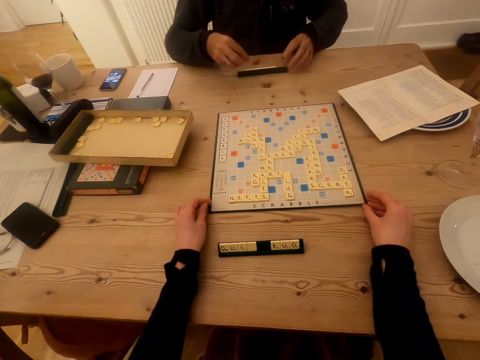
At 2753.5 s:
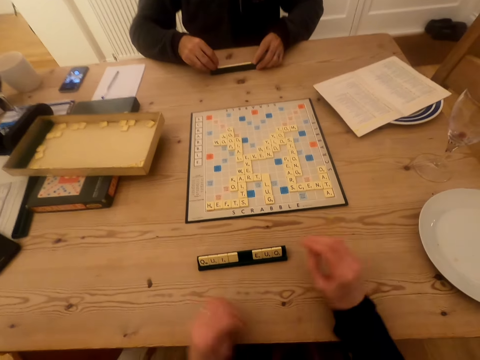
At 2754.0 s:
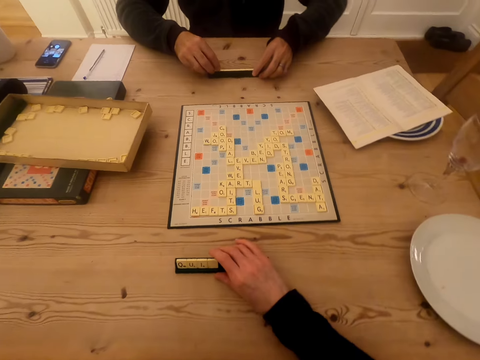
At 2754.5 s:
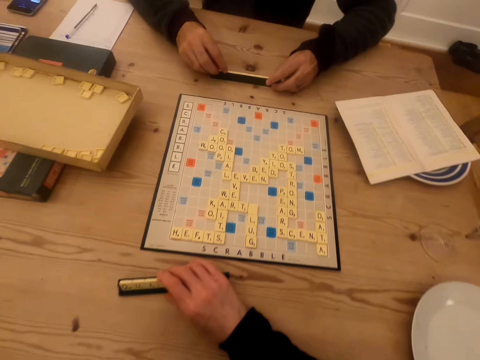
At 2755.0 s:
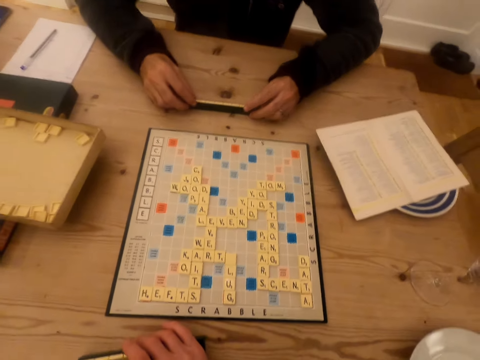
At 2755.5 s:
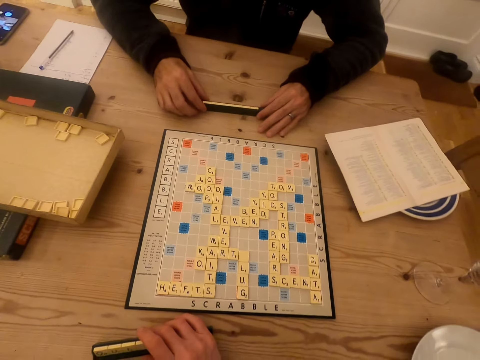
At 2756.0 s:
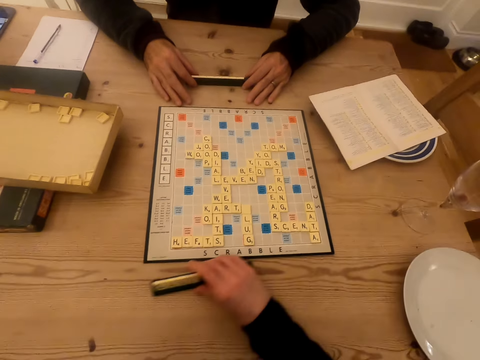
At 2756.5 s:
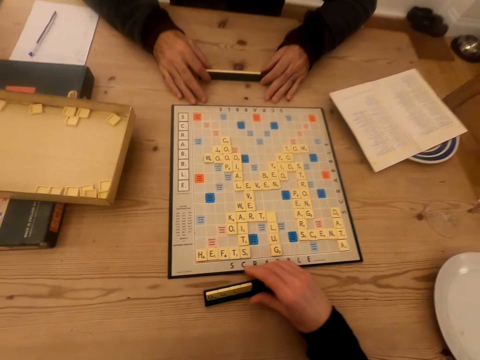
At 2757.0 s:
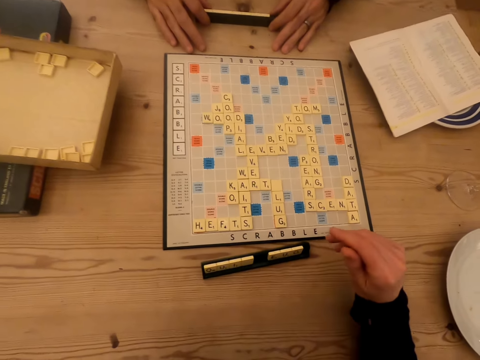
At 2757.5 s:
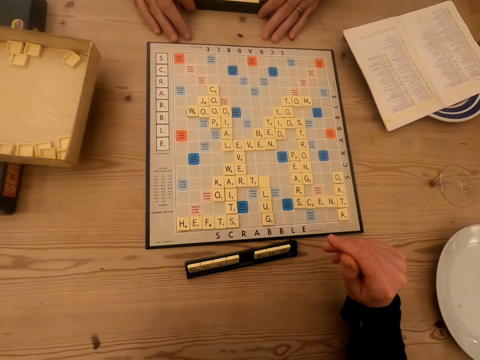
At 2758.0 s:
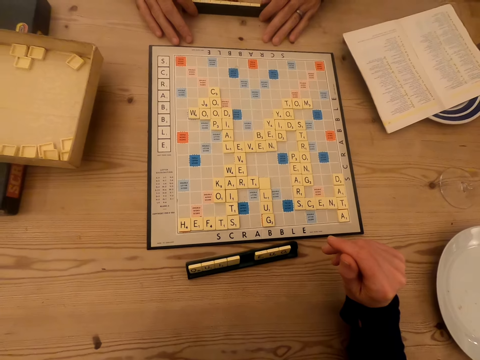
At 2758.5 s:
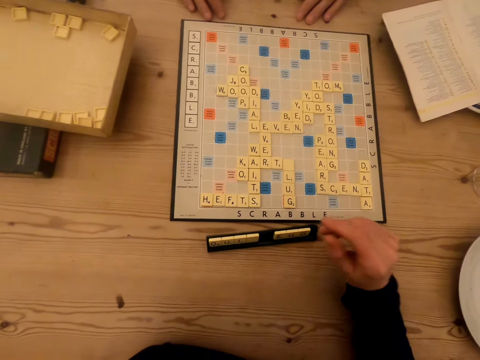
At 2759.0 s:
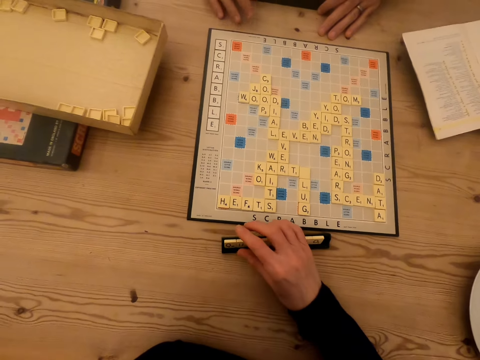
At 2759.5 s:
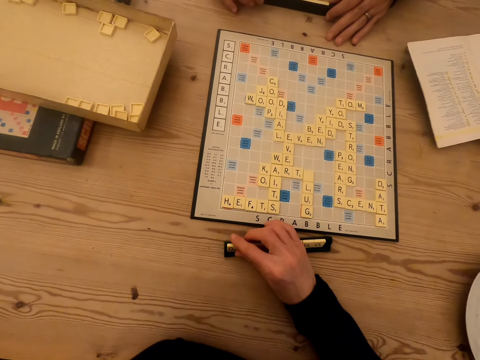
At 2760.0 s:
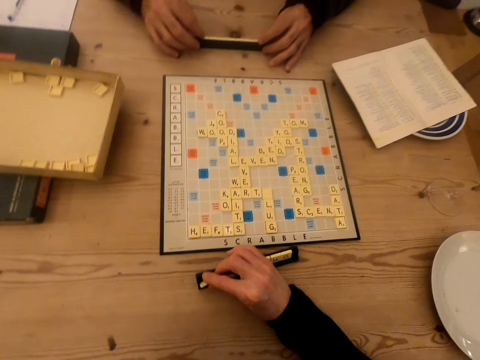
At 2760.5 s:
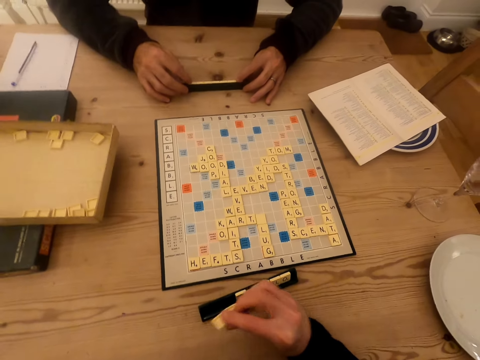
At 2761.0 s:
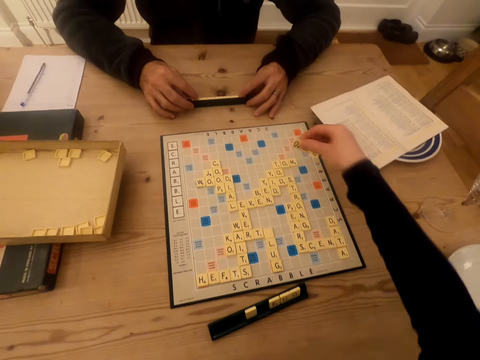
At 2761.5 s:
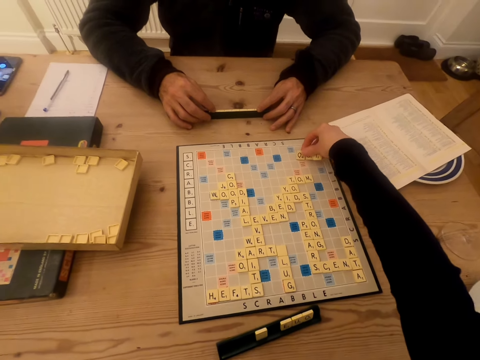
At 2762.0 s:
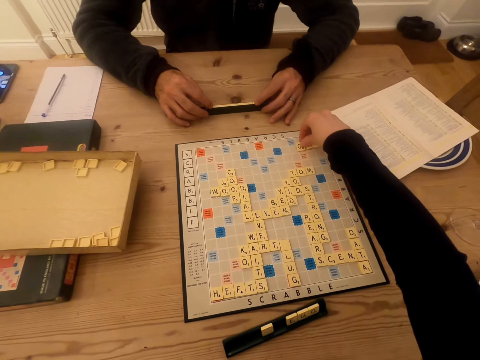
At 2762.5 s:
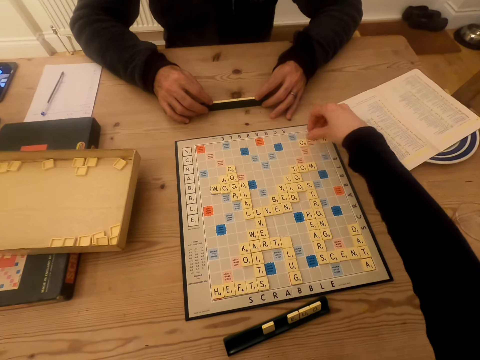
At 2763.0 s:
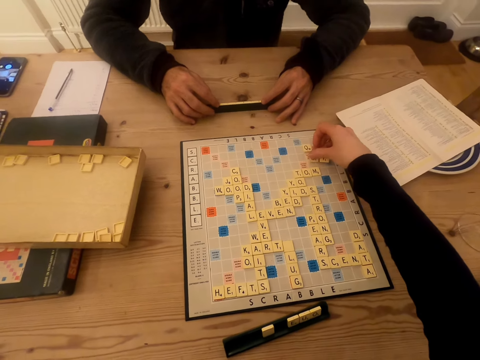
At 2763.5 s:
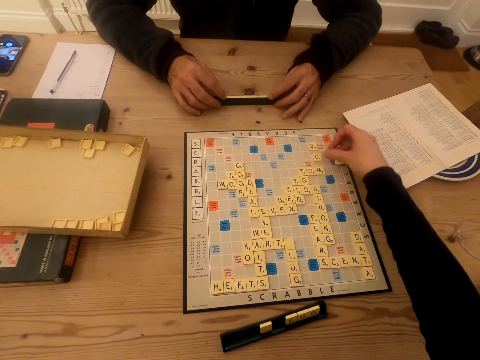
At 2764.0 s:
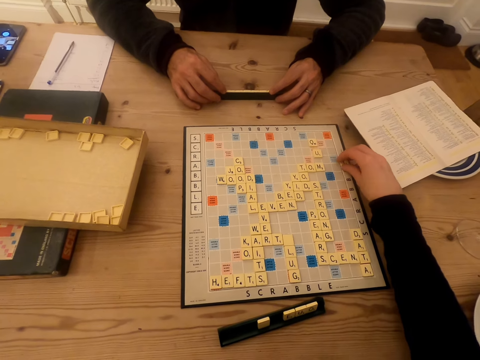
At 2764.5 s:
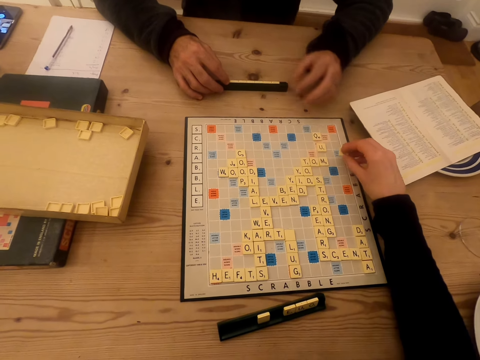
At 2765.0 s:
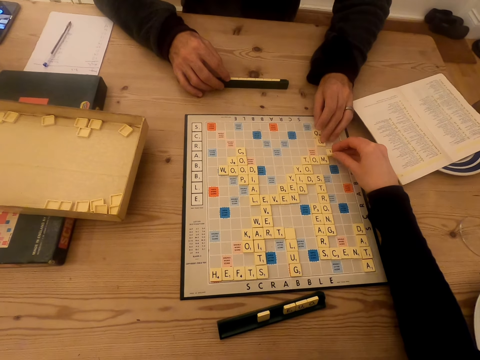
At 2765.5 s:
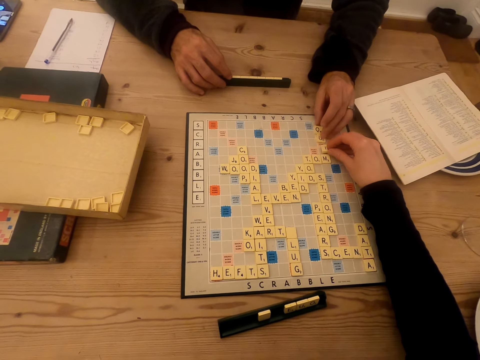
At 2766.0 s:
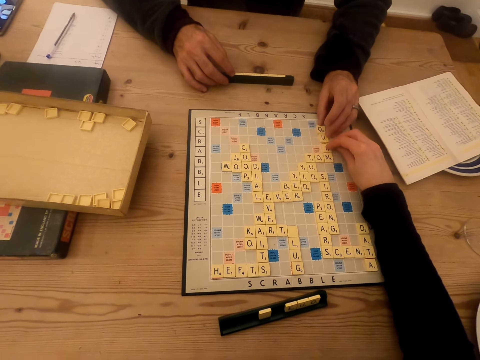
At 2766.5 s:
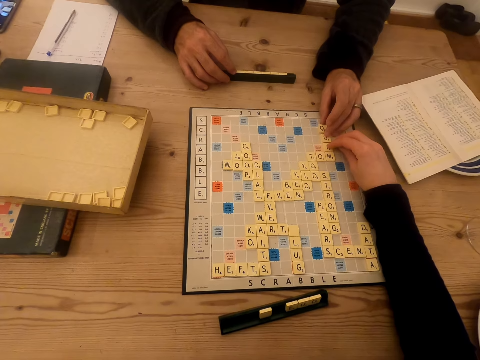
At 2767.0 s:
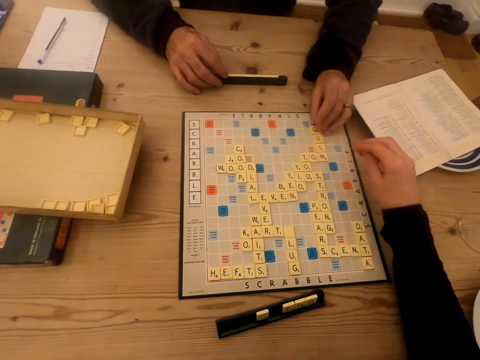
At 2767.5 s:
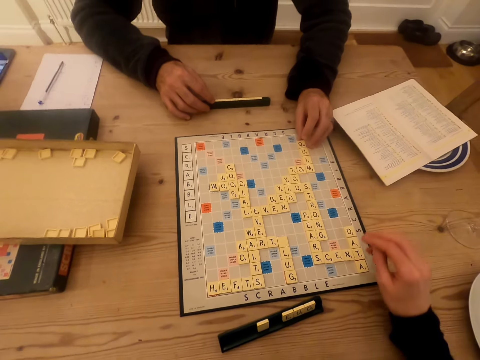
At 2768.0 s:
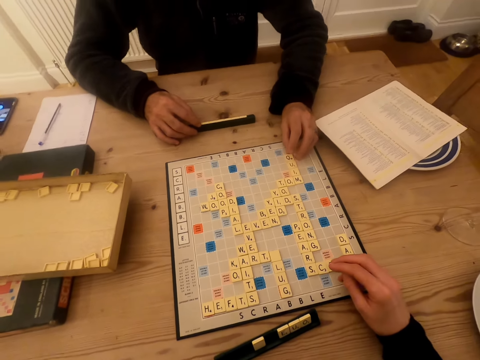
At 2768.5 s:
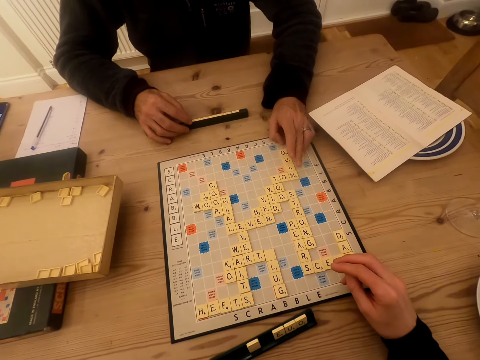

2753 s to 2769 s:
A man pushes the chalkboard tile place card holder or wood Scrabble tiles and talks to the camera wearer. The camera wearer pushes the wood Scrabble tiles. The man talks to the camera wearer again. The camera wearer touches the chalkboard tile place card holder. They talk to the man and touch the chalkboard tile place card holder. They pick the wood Scrabble tiles on the chalkboard tile place card holder. They play the Scrabble game. They talk to the man and put the tiles on the Scrabble board. The man touches the tiles on the Scrabble board, talks to the camera wearer and plays the Scrabble game.

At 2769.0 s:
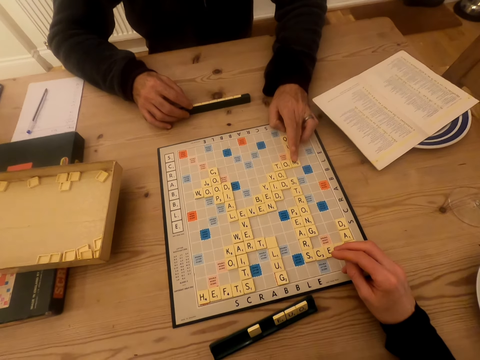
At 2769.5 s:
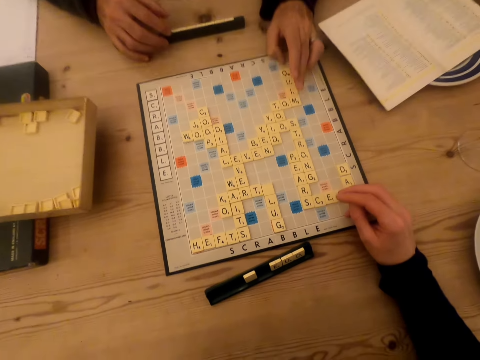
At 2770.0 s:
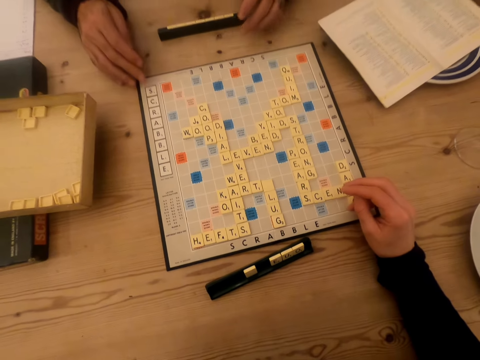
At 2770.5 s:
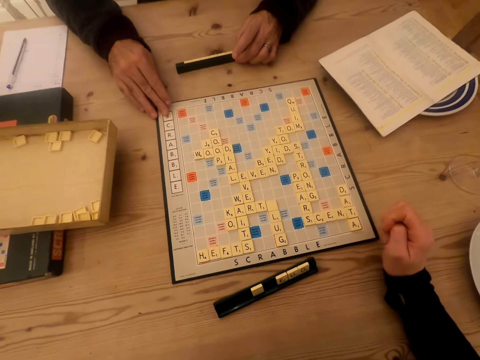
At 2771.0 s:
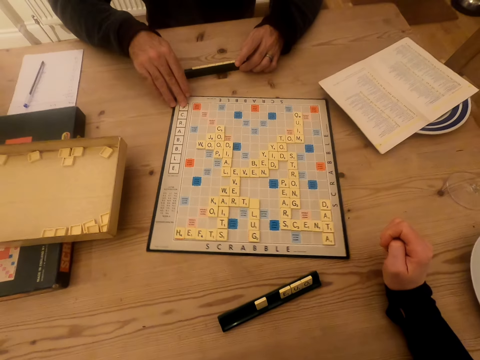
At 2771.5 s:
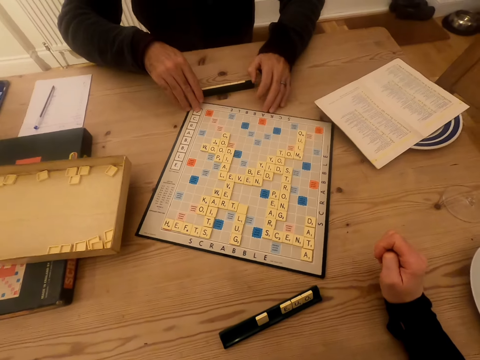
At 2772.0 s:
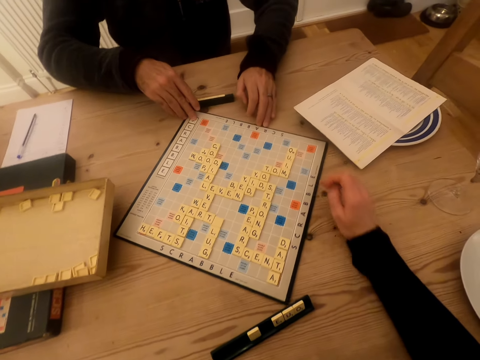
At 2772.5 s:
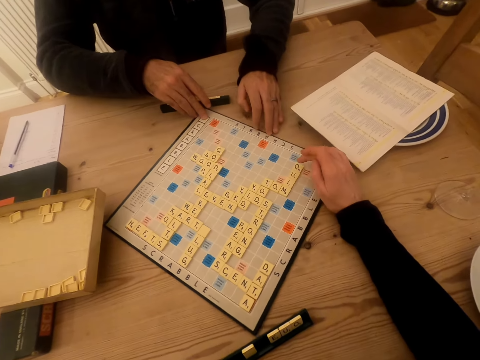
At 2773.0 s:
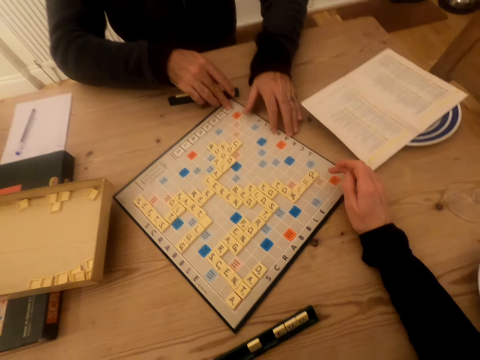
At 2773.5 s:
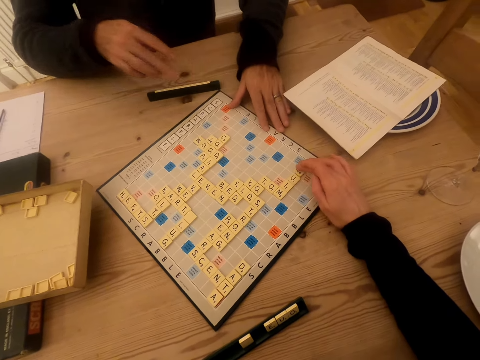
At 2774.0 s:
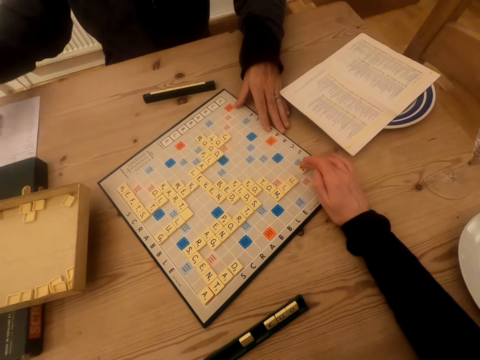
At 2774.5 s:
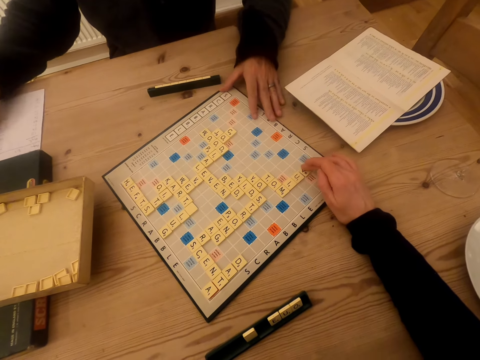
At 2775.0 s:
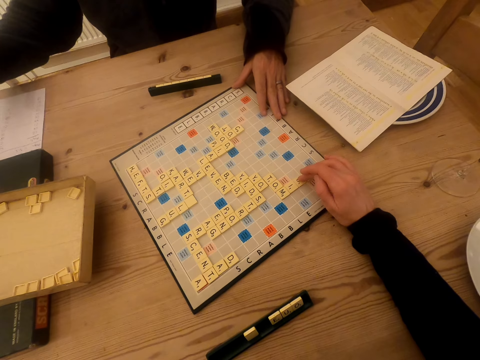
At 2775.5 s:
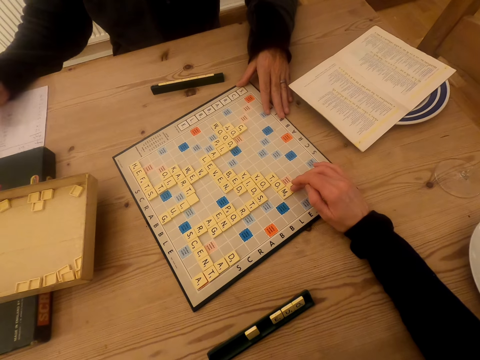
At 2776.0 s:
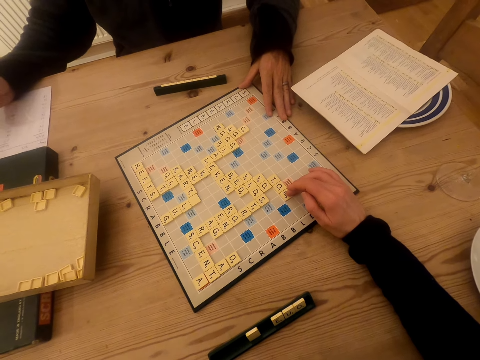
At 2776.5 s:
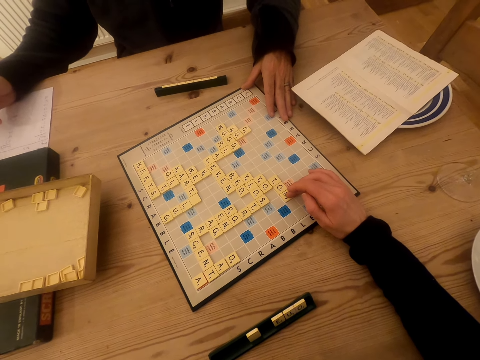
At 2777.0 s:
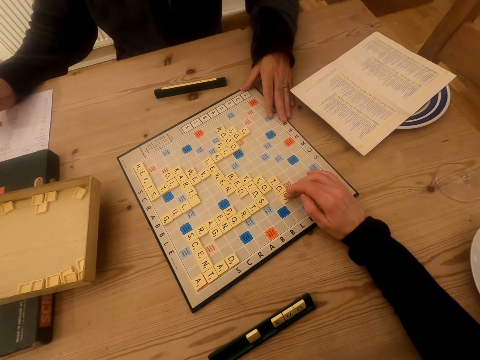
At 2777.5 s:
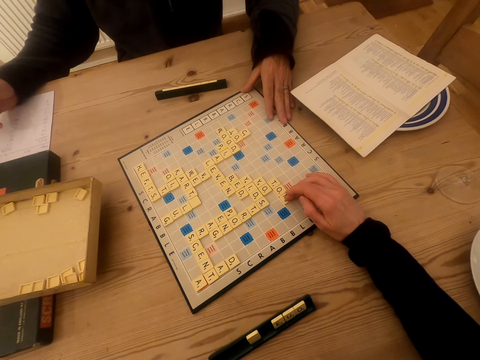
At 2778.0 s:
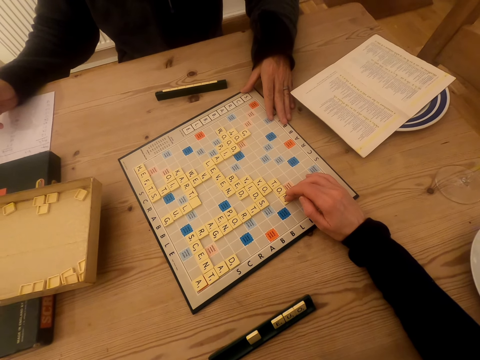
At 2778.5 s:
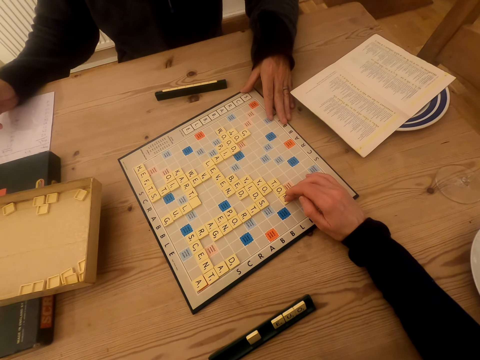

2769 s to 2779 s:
A man rotates the Scrabble board and touches the chalkboard tile place card holder. The camera wearer counts, touches the tile on the Scrabble board and plays the Scrabble game. The man writes on the piece of paper.
